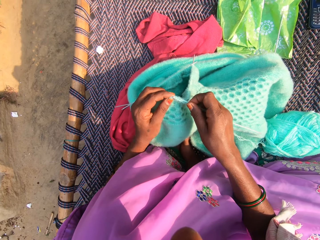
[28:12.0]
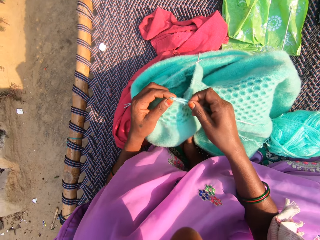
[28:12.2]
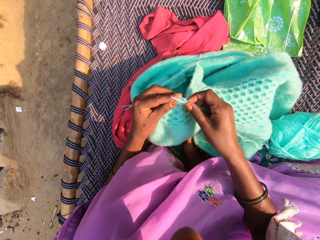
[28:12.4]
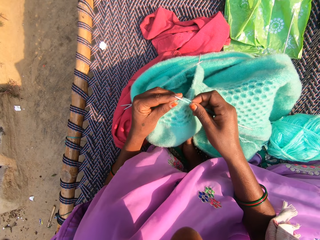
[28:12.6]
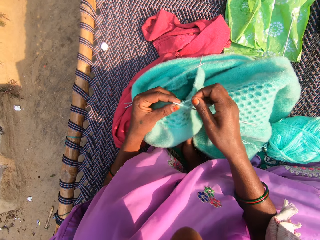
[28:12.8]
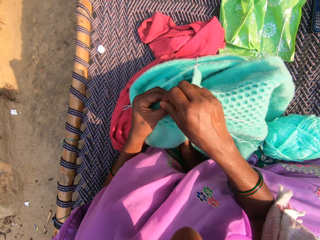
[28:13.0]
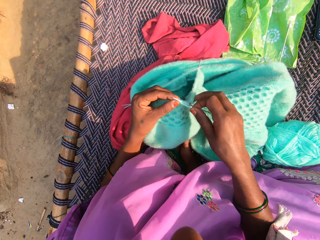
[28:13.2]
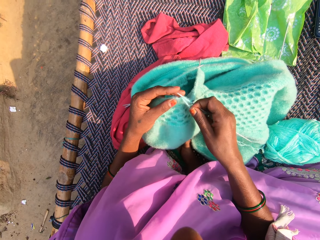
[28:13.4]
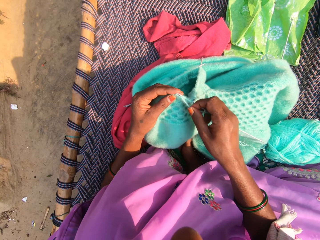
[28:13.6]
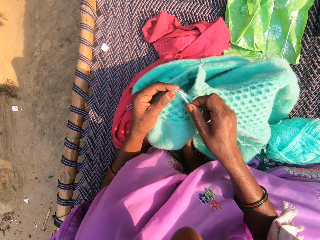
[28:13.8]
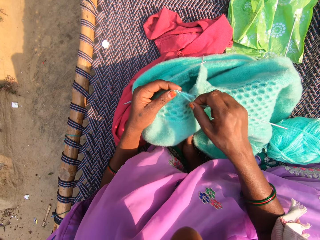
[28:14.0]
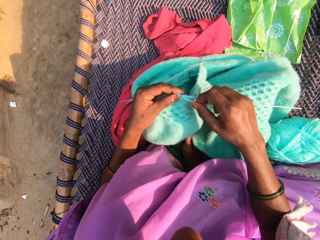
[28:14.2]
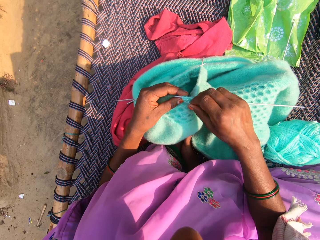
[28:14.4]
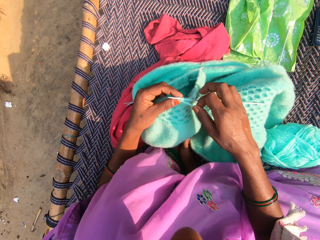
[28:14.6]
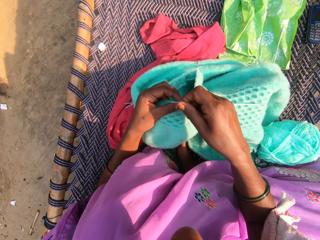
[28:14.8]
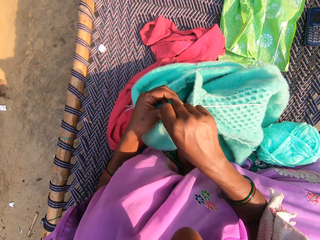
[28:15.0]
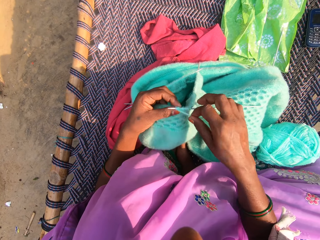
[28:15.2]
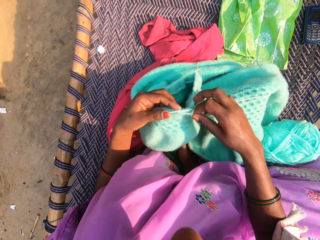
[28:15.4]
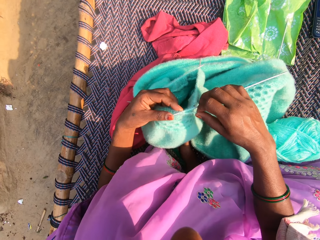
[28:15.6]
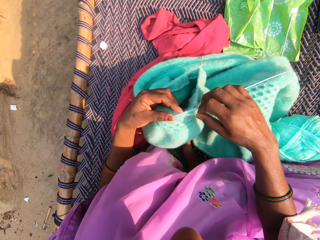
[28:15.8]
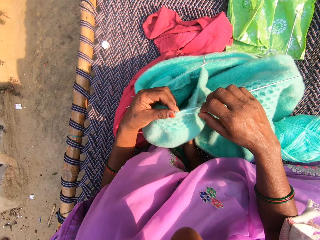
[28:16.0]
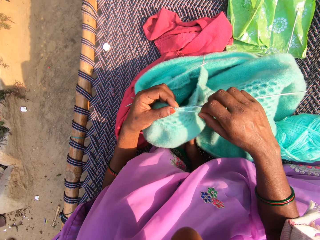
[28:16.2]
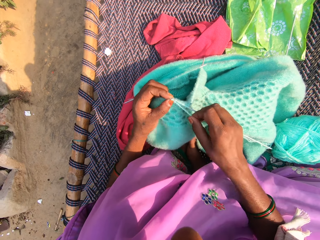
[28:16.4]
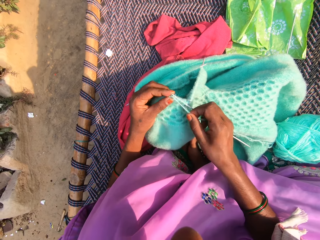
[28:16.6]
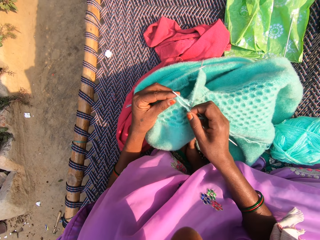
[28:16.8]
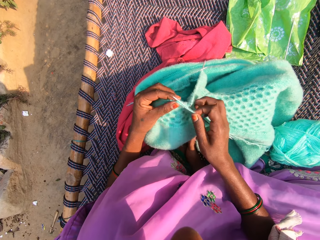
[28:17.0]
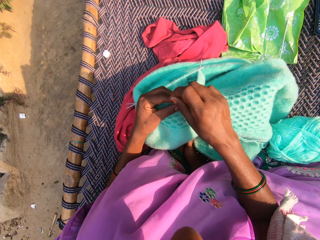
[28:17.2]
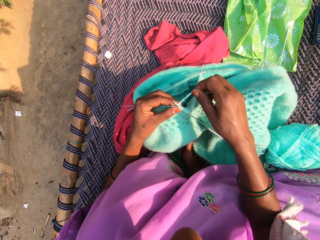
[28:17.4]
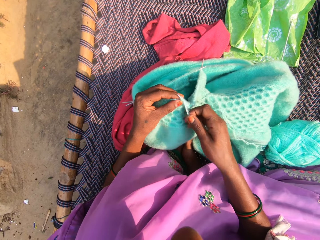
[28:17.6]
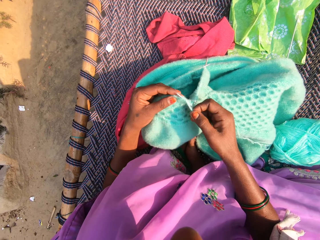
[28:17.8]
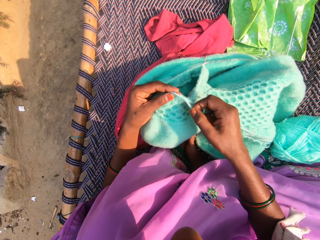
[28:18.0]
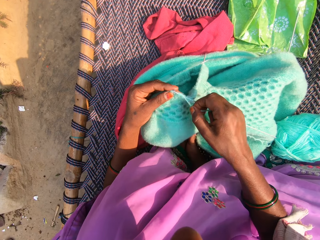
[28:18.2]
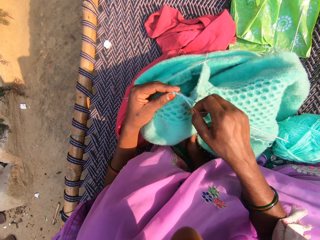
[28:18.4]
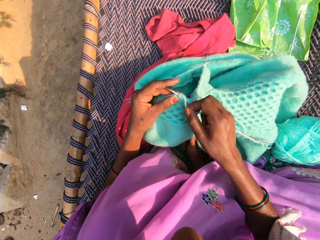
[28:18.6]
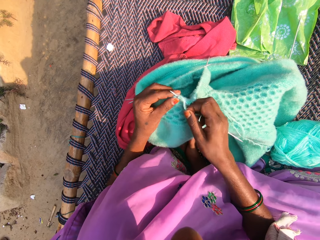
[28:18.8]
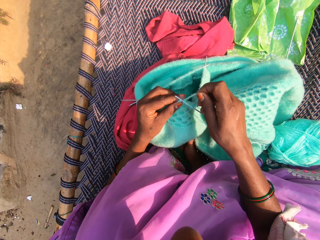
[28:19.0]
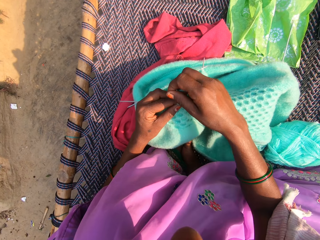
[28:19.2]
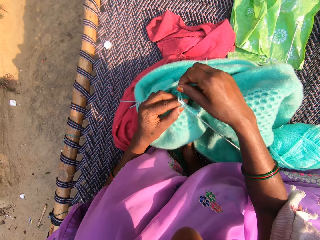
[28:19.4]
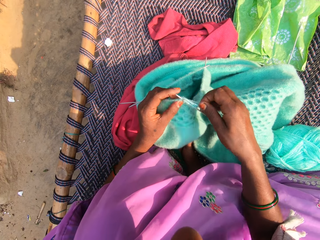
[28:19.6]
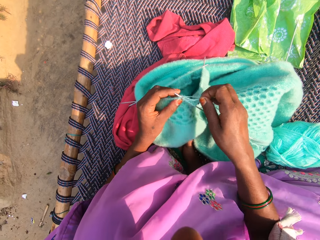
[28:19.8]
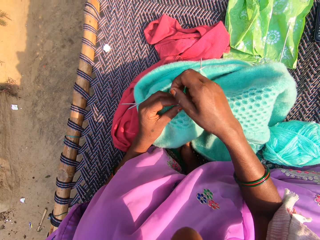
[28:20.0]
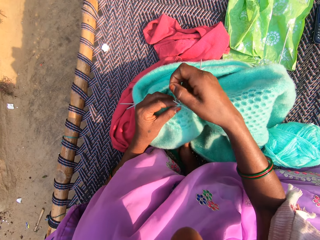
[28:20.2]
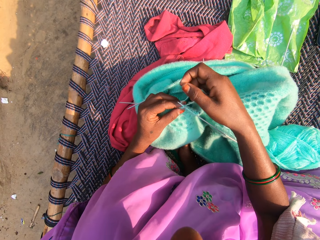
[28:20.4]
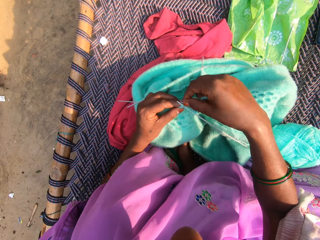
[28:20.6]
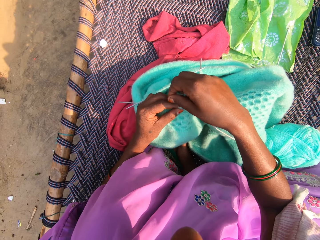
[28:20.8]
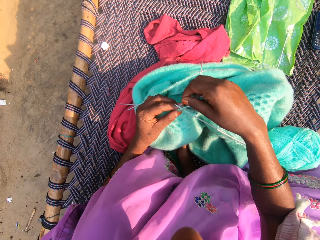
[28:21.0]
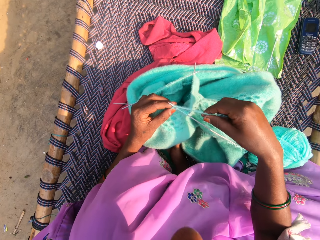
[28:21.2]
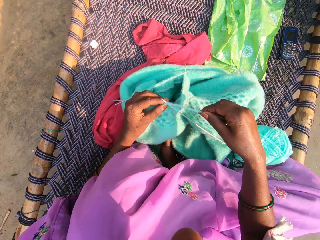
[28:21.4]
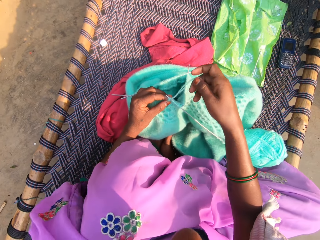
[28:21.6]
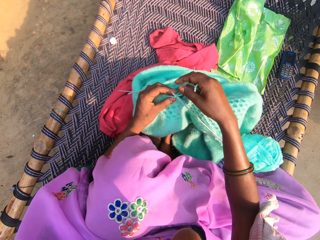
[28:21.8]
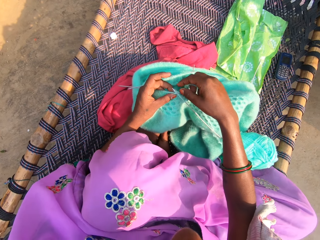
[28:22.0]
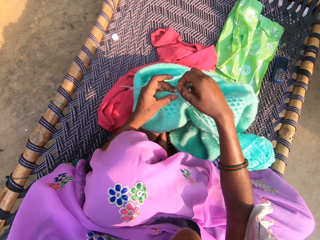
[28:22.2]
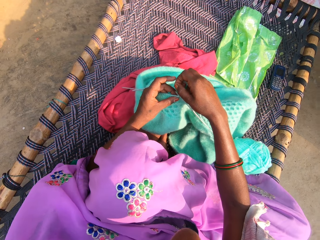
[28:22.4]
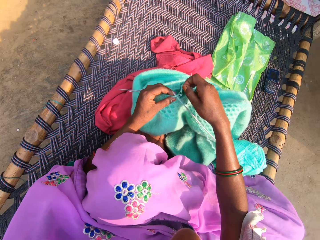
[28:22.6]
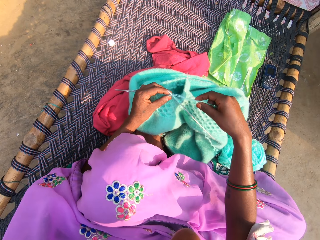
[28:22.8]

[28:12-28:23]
The camera wearer knits the cloth. They roll the string on the knitting needle.

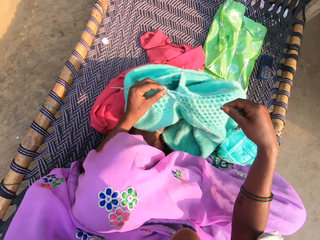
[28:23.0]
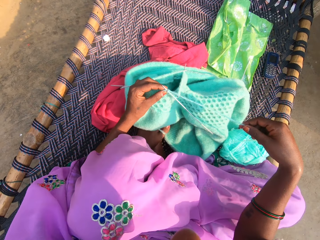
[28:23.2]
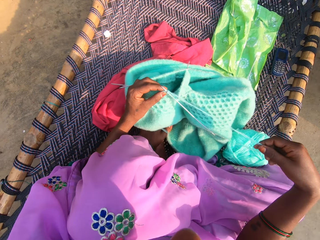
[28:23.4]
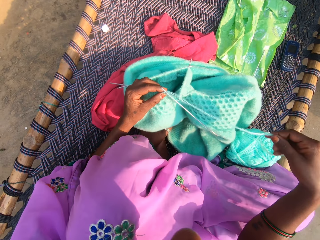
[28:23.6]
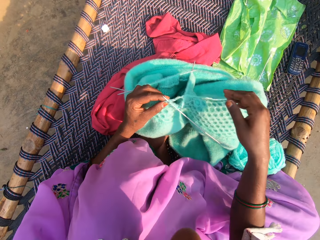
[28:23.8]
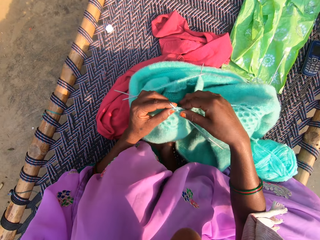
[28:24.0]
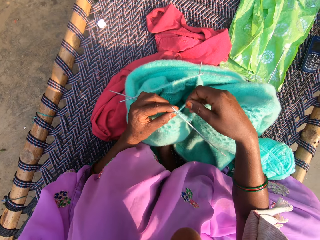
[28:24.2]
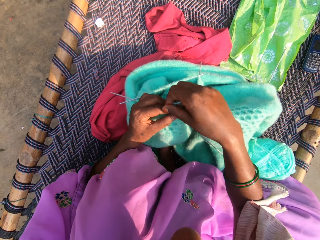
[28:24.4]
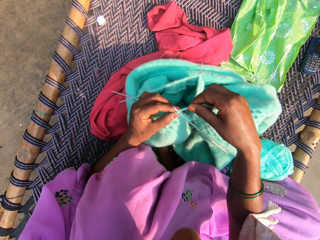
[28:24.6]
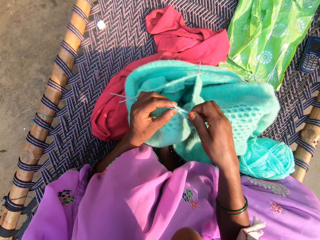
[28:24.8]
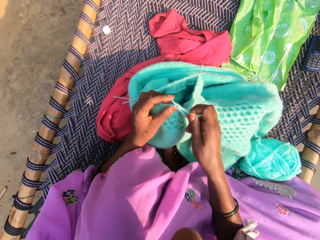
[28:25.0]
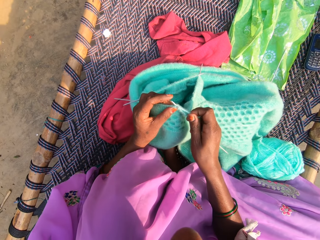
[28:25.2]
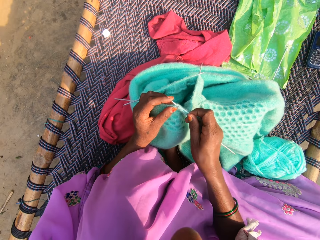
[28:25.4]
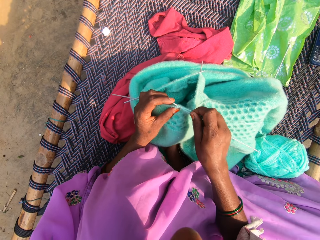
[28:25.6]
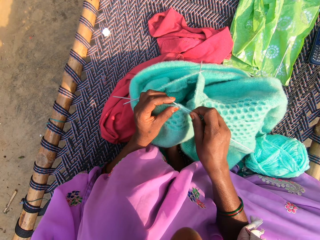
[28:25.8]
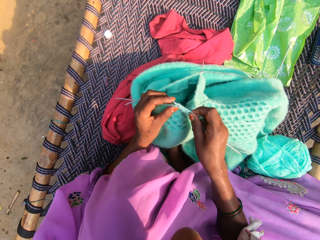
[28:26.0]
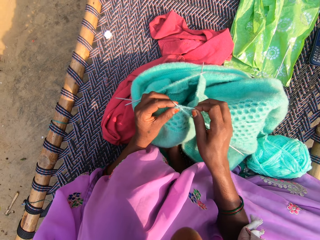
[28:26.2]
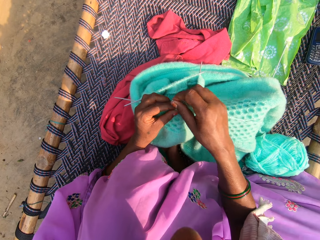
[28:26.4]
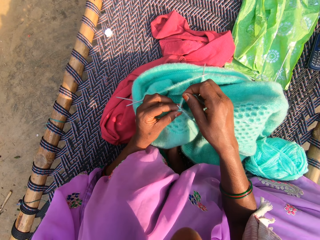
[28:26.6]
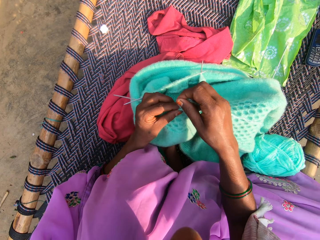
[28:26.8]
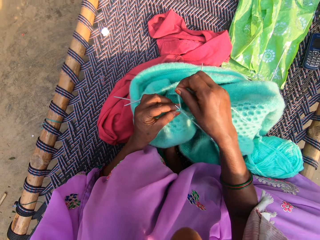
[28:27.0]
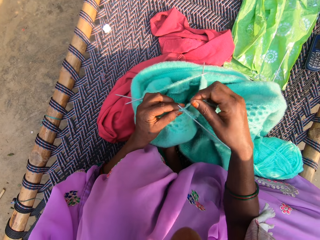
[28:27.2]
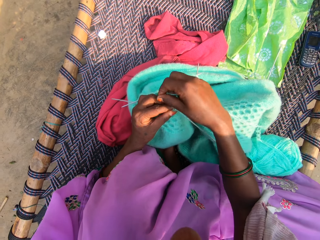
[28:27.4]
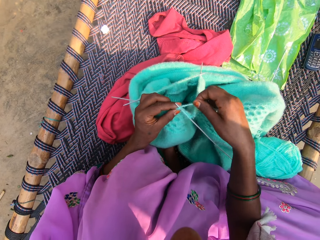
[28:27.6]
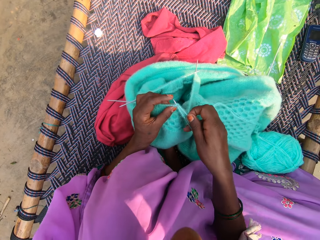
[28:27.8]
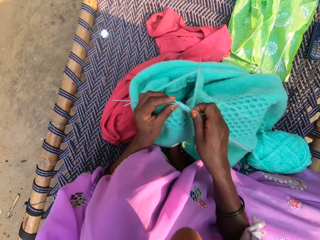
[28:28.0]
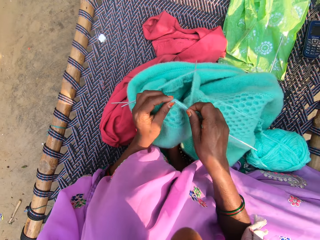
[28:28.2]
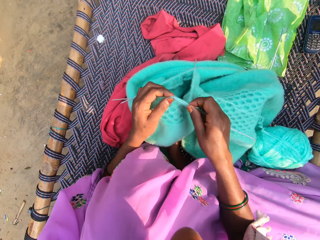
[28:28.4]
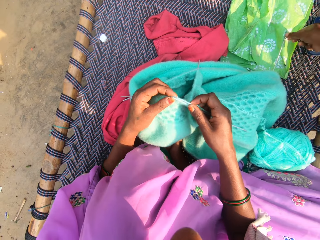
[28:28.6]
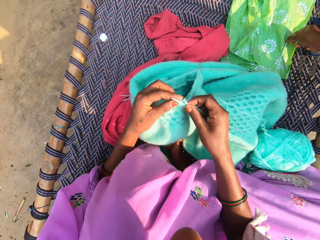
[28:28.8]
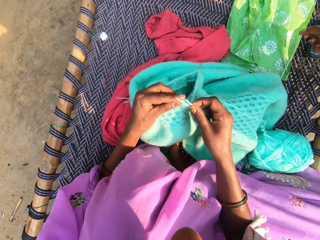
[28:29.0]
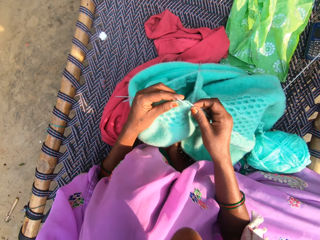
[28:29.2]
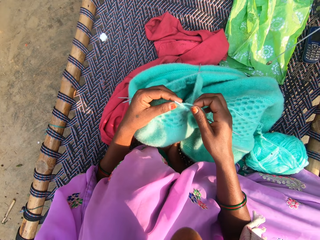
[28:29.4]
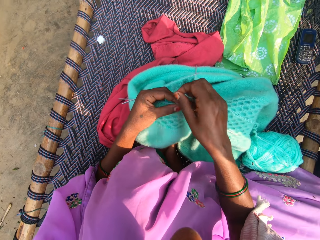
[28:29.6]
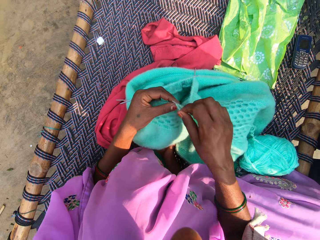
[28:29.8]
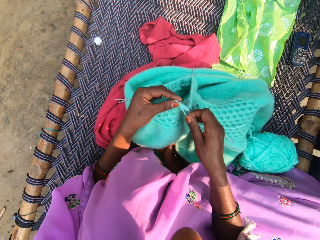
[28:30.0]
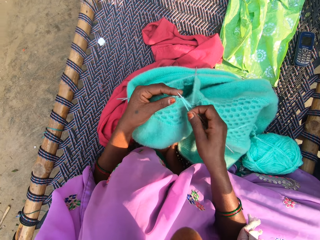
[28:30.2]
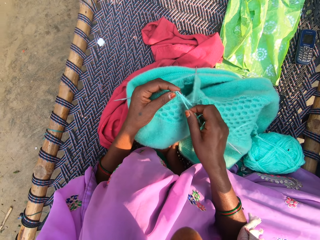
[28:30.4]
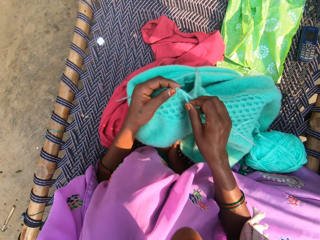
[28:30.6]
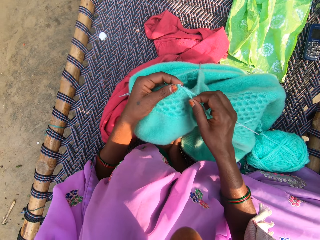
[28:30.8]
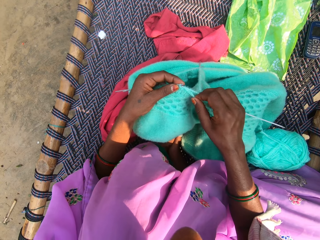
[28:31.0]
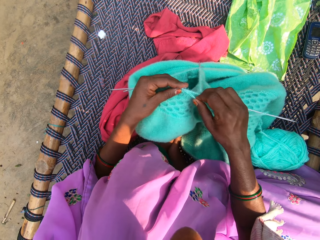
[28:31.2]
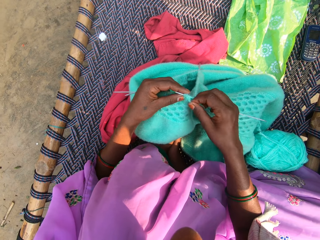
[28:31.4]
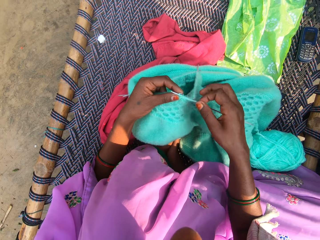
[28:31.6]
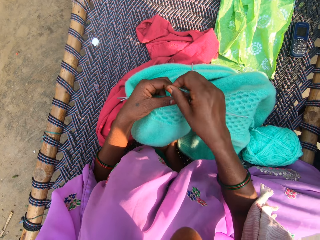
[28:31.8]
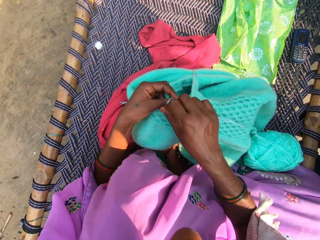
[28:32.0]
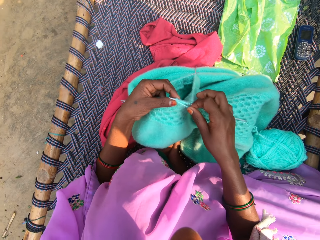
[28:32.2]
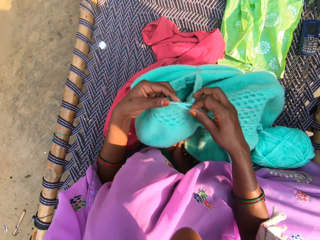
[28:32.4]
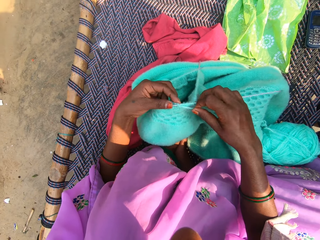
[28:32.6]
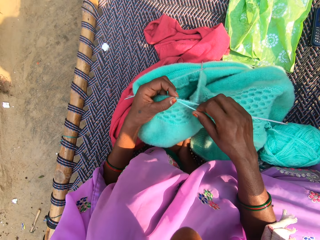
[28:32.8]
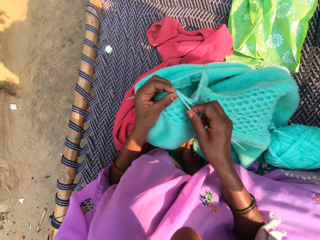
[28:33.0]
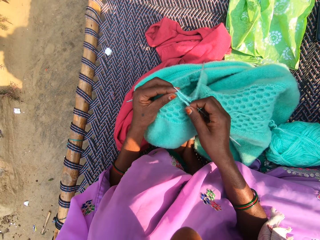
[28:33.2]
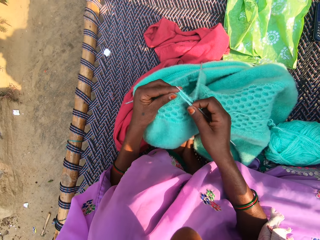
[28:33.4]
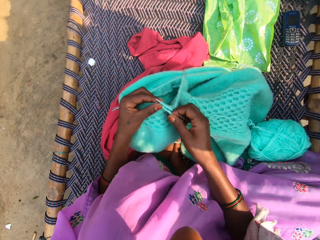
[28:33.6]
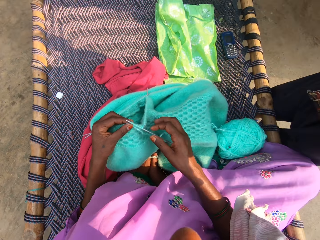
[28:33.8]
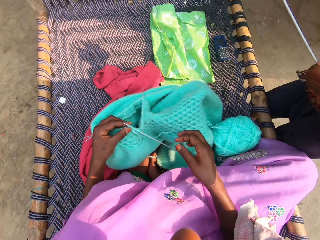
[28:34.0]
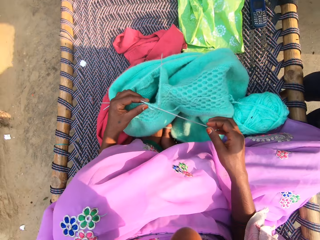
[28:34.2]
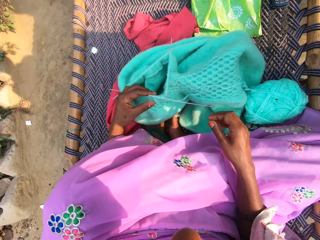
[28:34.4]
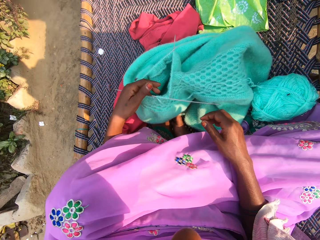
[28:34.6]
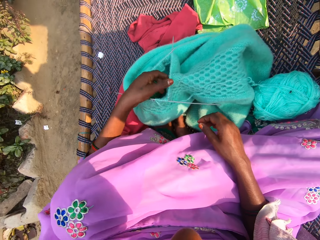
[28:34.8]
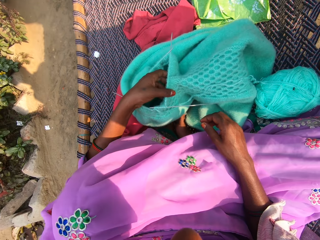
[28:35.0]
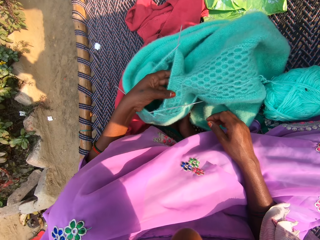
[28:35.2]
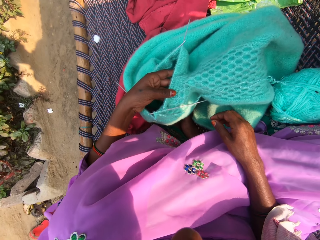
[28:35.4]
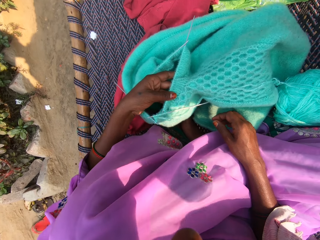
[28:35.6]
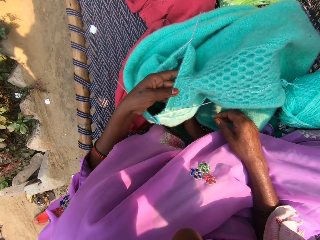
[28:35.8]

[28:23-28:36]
The camera wearer stretches the string and rolls the string on the knitting needle. A man walks closer to the camera wearer. The man takes a knitting pin from the woven cot with his right hand. The camera wearer knits the cloth. She checks the fabric with her left hand.
